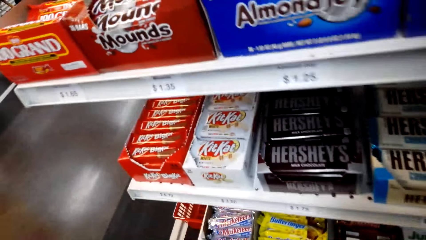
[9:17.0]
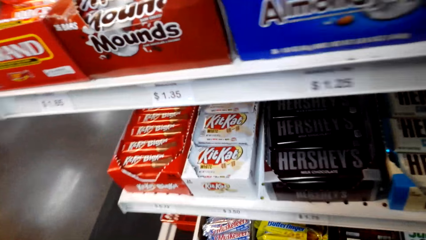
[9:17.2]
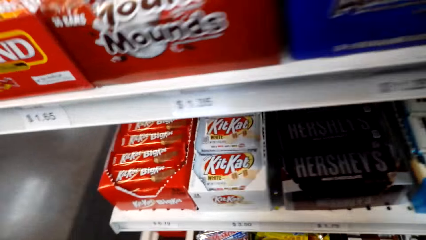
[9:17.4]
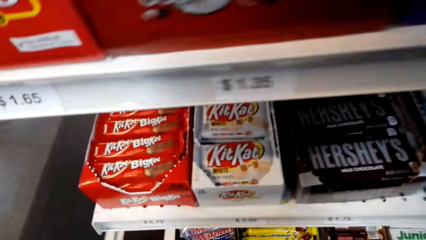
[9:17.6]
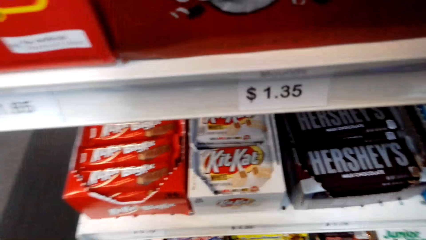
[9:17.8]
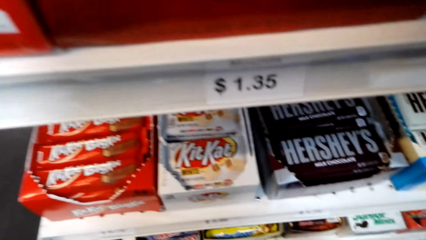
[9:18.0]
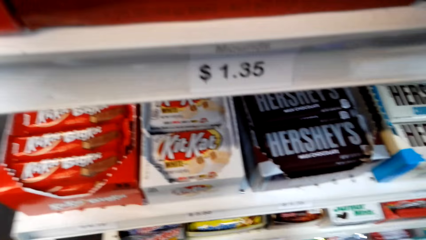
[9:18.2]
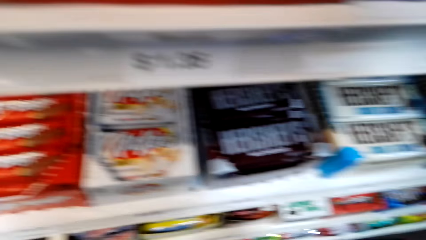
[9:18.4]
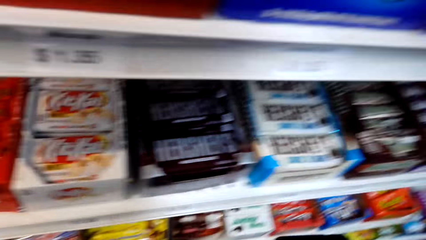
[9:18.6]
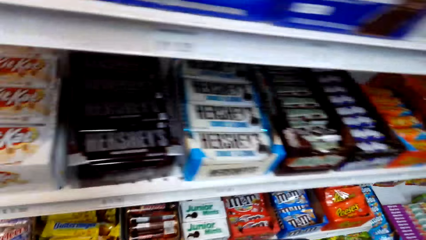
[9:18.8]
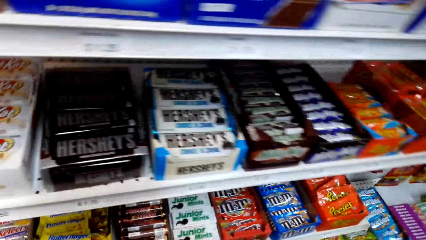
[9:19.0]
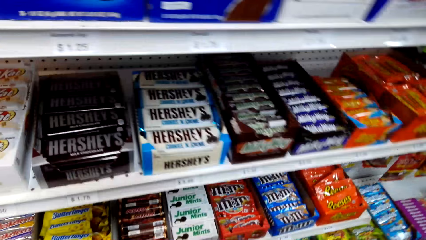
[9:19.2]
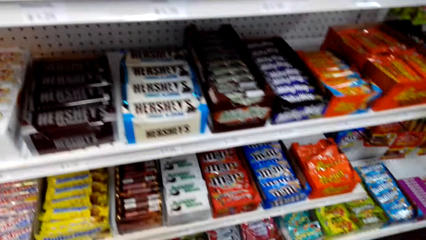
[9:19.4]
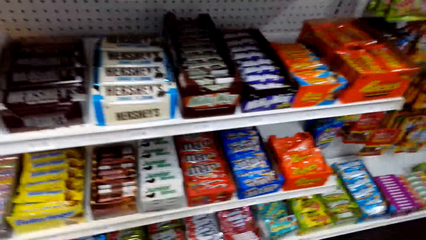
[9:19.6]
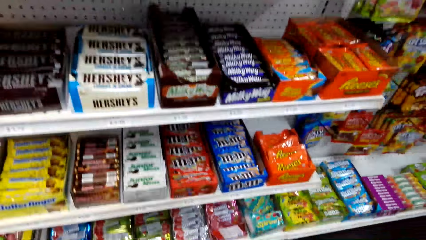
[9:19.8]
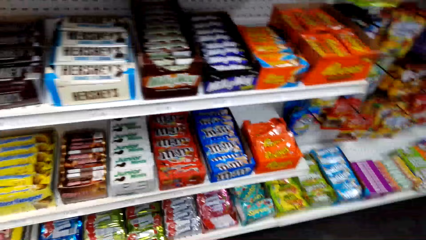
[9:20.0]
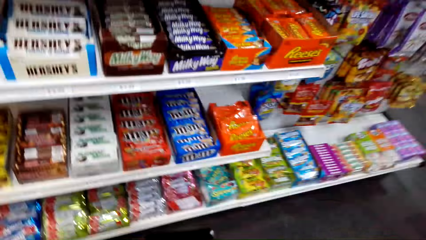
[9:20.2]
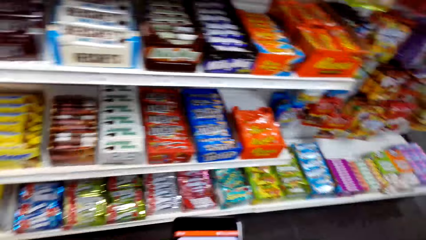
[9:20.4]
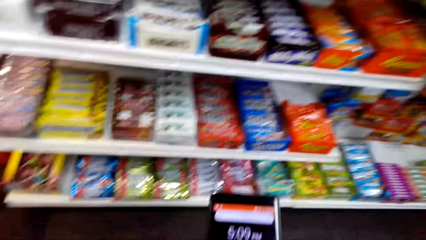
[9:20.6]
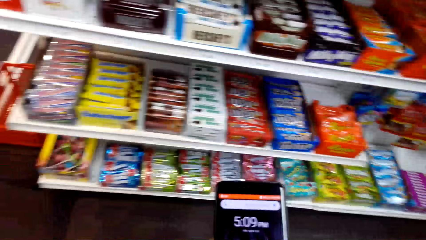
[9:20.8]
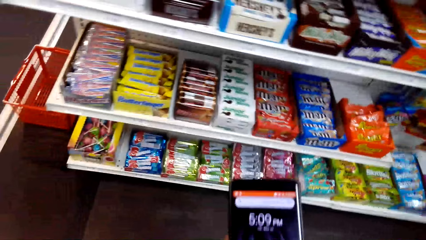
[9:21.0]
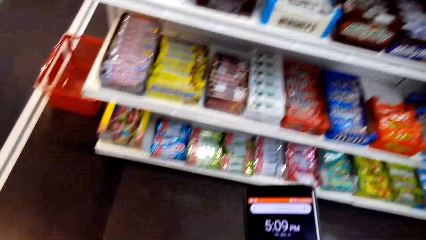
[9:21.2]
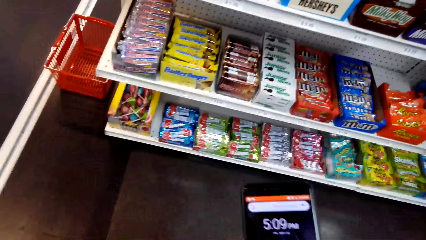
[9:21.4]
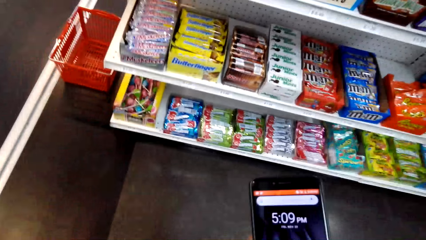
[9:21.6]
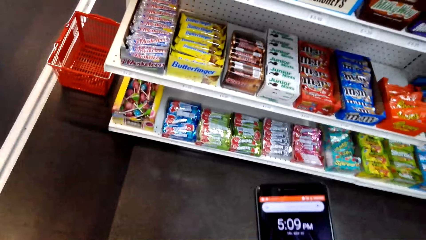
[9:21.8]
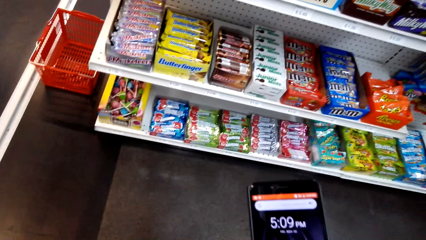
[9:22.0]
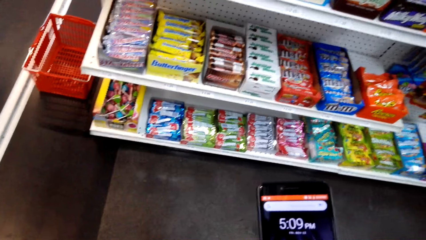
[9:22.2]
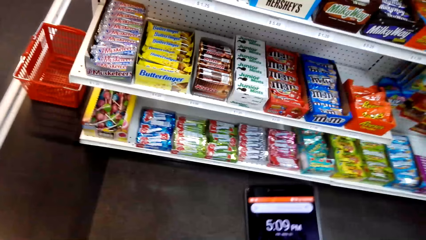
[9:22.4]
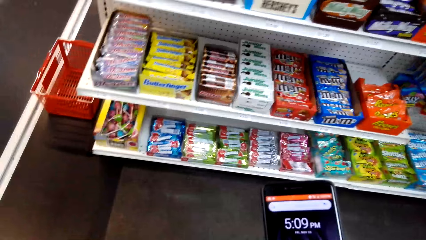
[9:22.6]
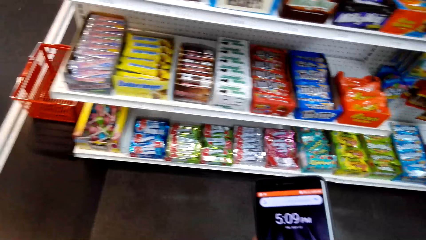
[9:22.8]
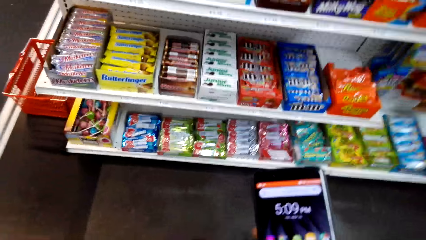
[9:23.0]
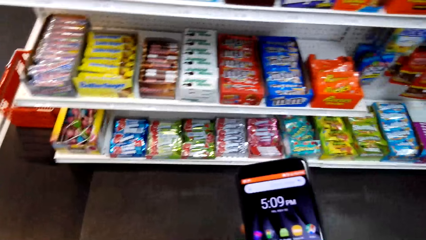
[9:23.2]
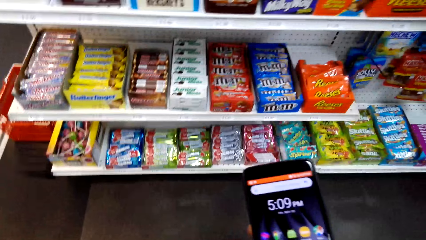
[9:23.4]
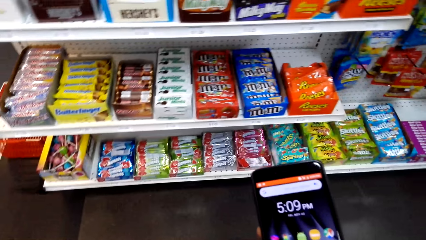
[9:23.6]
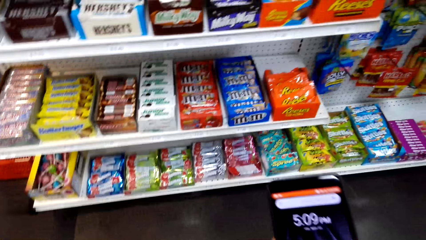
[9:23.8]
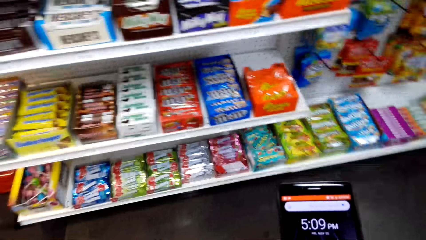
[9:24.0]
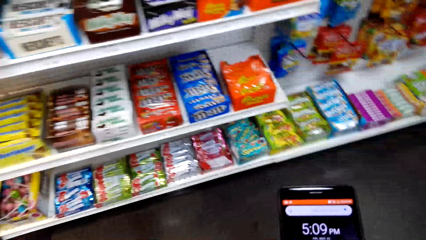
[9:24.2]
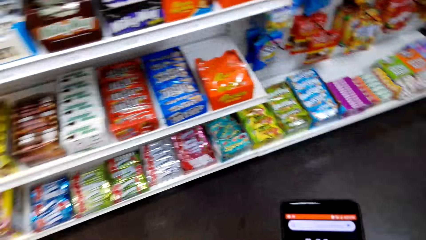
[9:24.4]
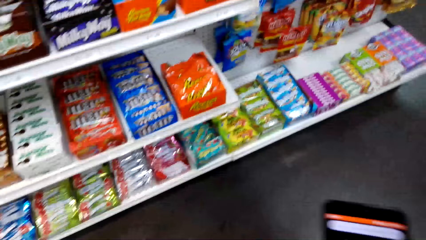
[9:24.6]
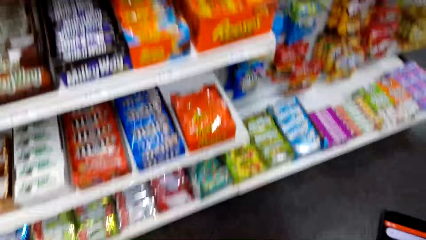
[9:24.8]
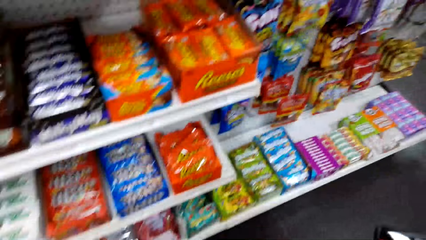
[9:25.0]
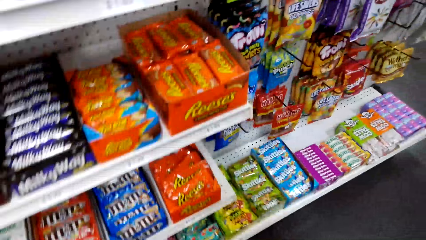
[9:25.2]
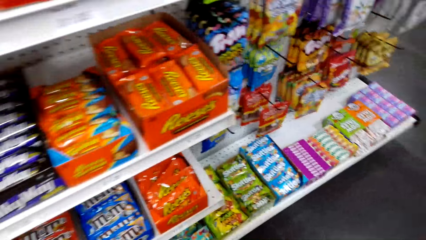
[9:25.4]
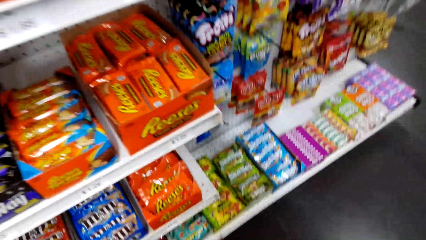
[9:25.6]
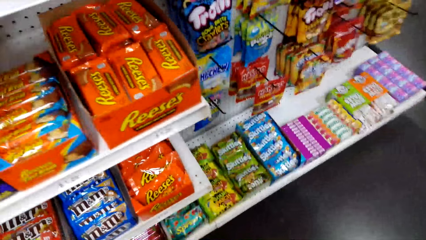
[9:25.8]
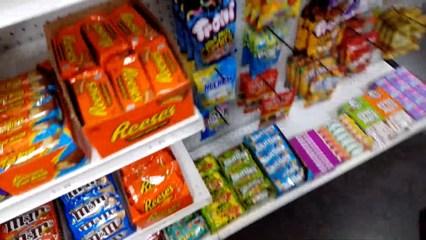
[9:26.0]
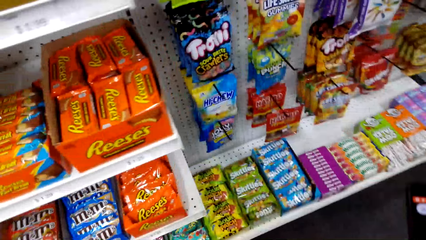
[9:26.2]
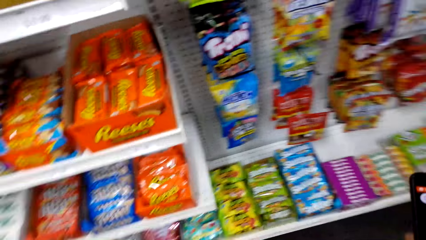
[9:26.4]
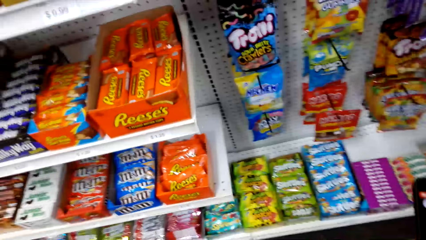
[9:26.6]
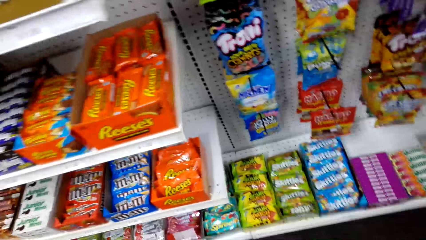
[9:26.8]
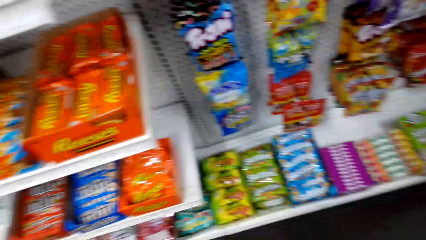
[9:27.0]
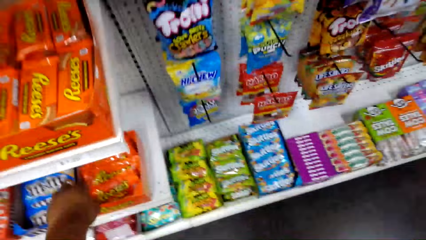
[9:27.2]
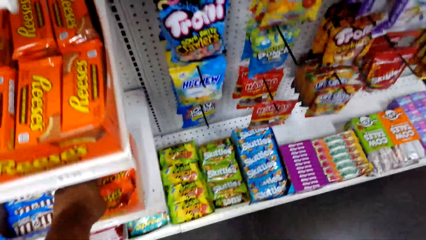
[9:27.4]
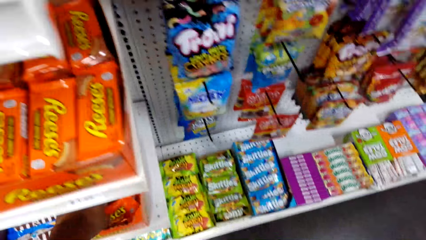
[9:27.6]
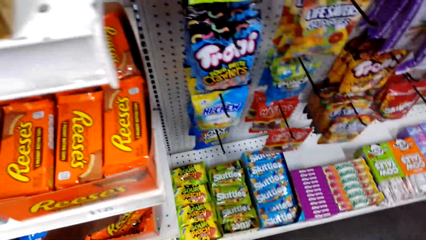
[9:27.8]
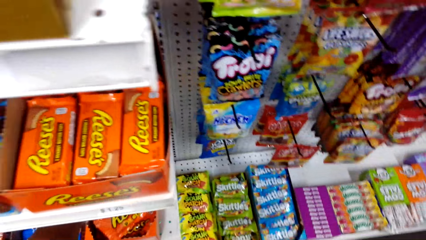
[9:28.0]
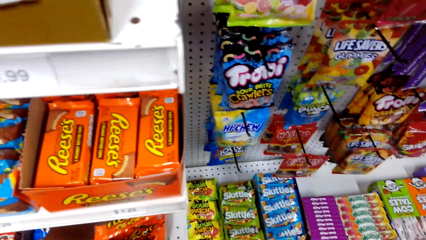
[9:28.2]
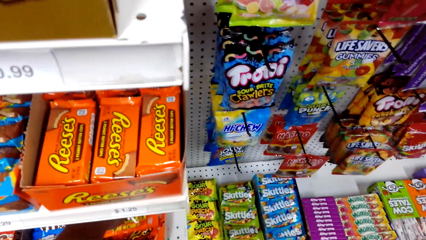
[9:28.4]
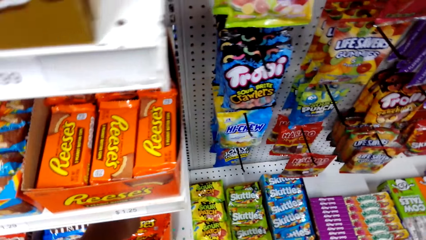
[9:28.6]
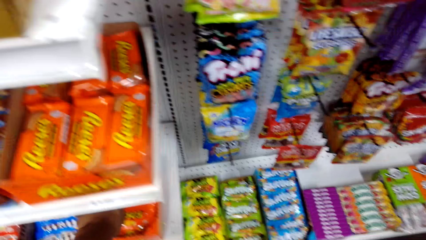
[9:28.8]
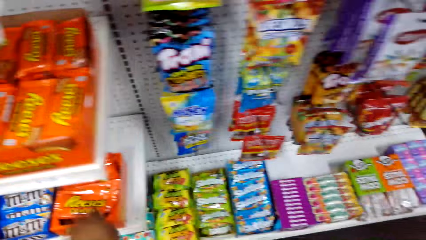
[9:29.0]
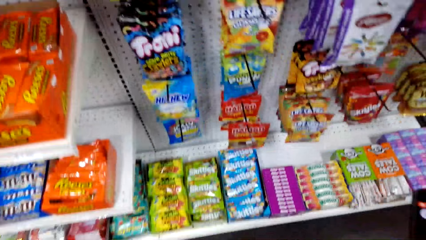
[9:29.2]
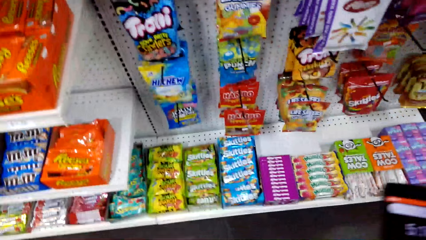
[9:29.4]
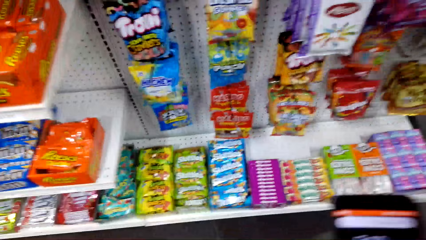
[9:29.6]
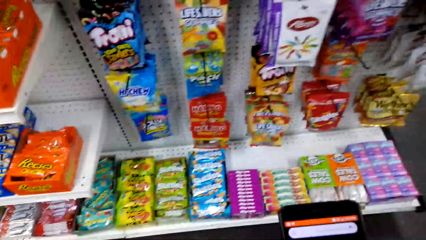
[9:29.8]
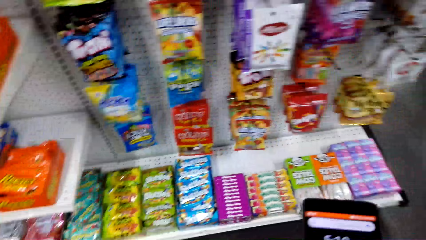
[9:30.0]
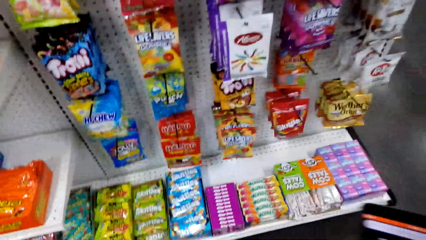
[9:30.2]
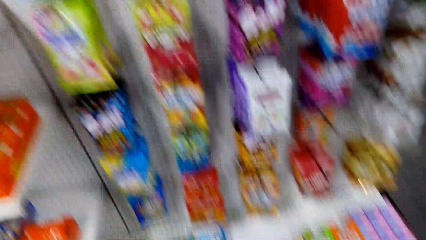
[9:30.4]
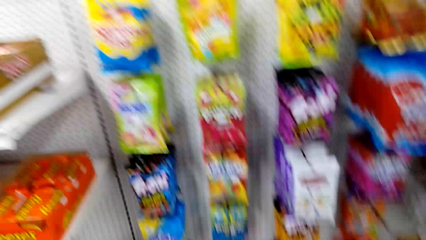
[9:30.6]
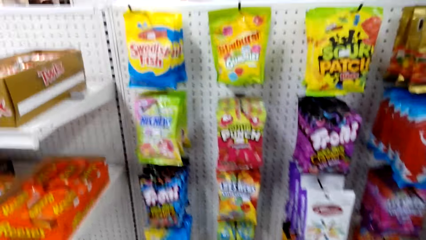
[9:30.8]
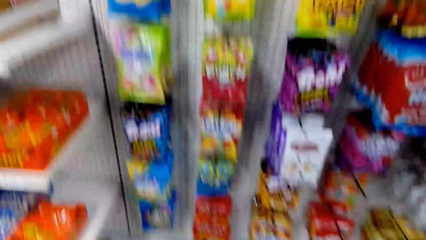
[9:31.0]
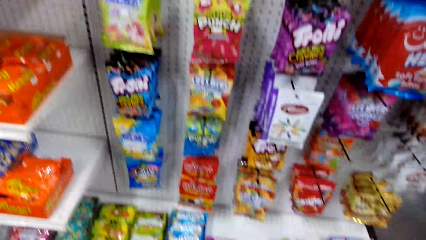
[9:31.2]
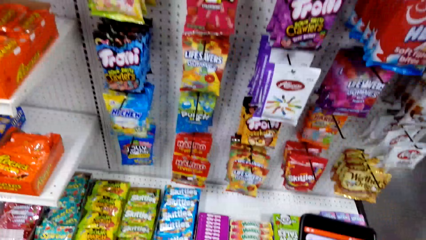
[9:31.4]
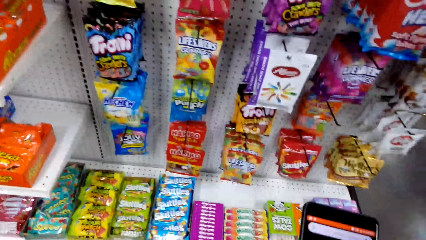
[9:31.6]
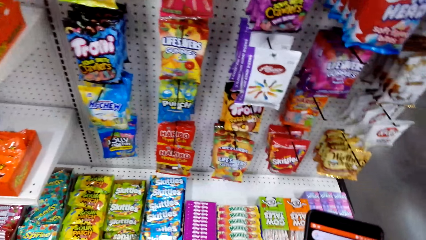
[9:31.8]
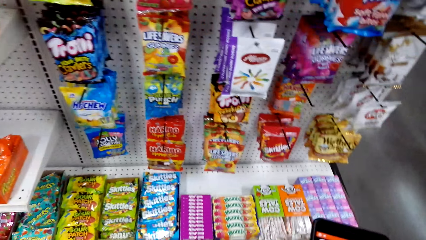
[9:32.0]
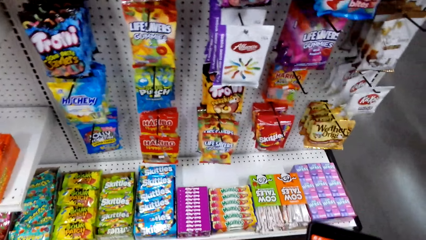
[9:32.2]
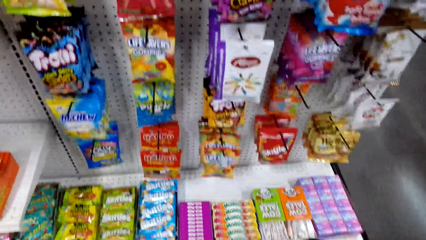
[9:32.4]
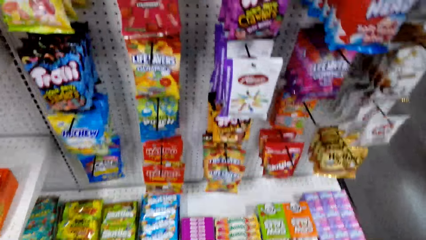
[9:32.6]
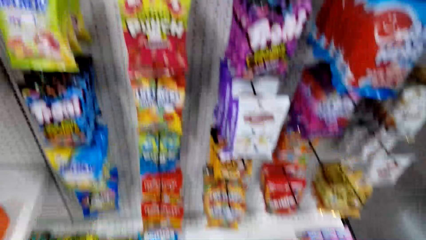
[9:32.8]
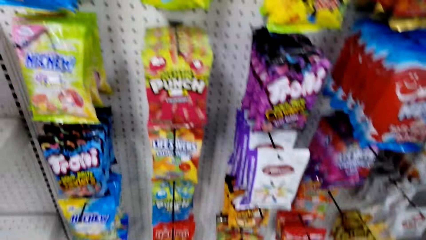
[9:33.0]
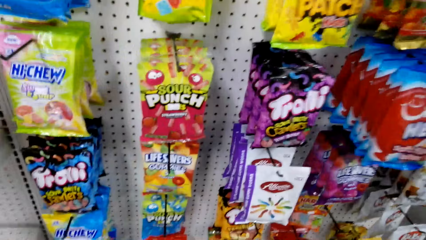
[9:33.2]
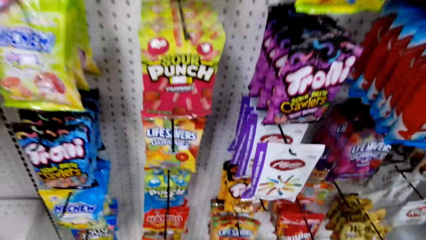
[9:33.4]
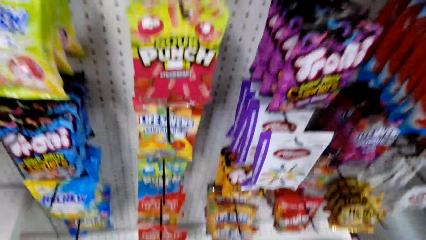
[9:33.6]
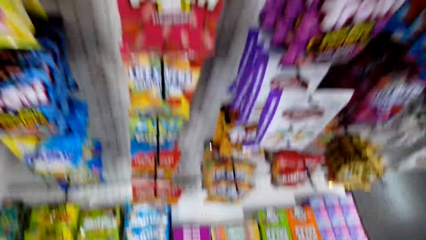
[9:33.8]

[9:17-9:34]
The camera wearer scrolls the phone. They walk towards the shelf, look around, and pick up a packet of candy from the box. They look around the shelf and use the phone.
